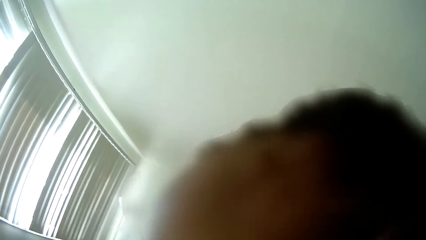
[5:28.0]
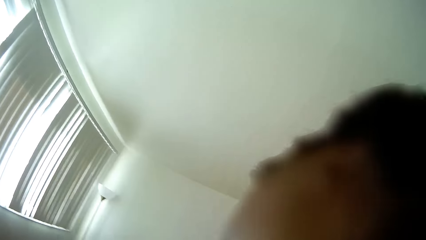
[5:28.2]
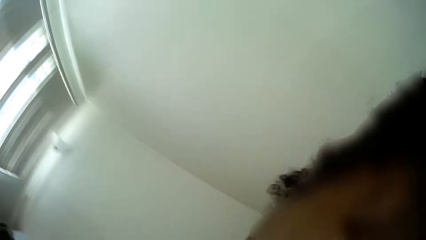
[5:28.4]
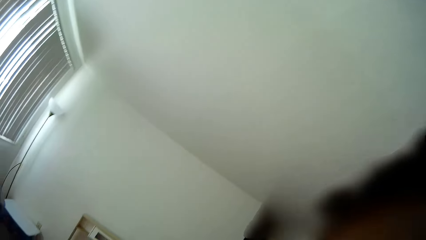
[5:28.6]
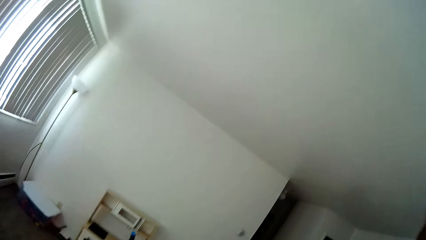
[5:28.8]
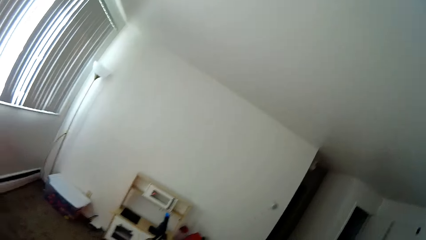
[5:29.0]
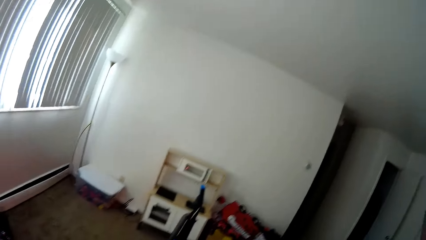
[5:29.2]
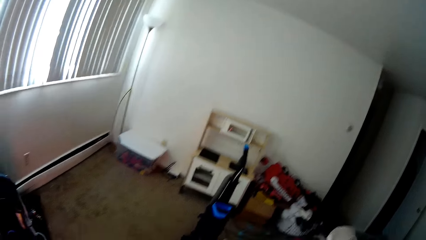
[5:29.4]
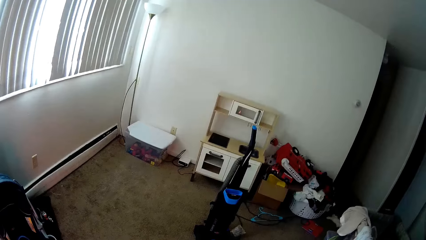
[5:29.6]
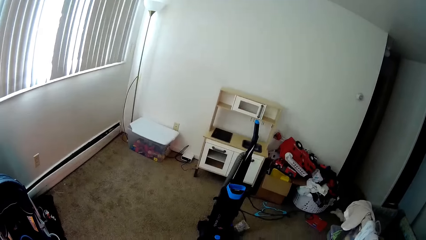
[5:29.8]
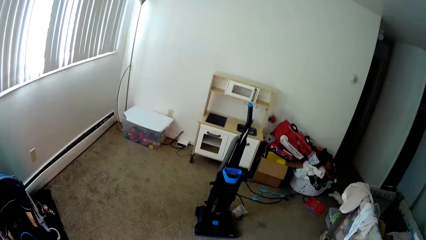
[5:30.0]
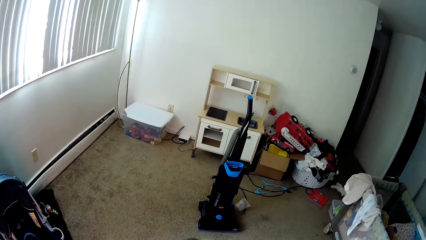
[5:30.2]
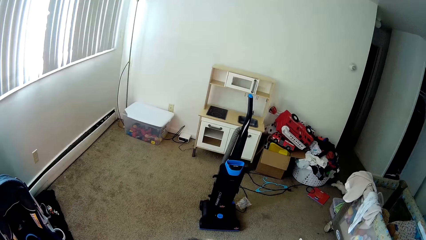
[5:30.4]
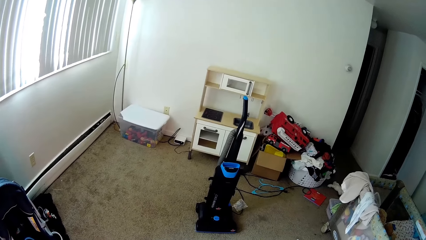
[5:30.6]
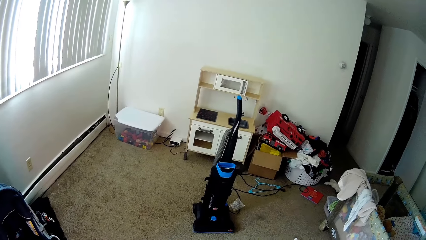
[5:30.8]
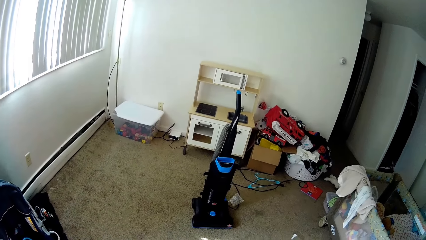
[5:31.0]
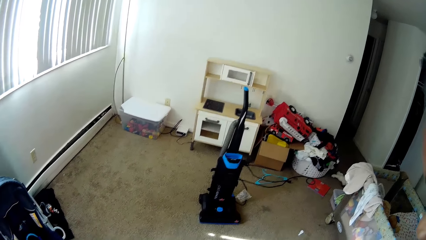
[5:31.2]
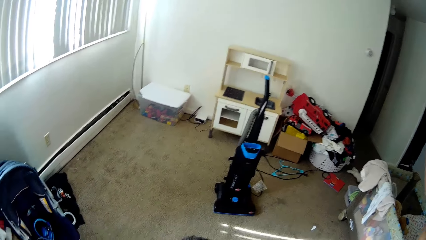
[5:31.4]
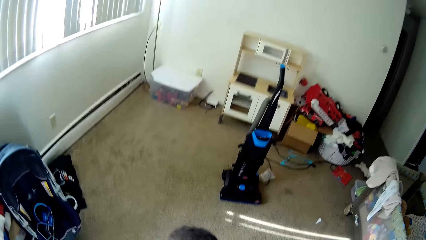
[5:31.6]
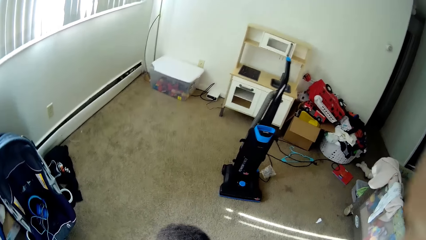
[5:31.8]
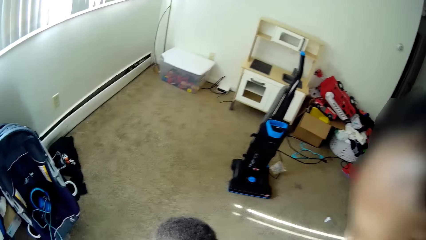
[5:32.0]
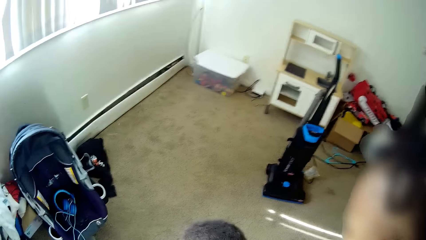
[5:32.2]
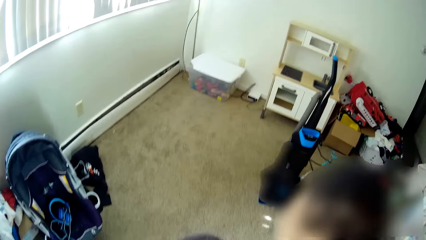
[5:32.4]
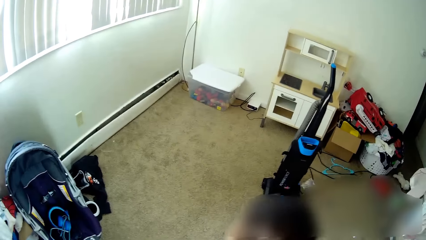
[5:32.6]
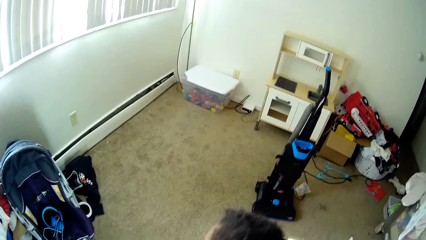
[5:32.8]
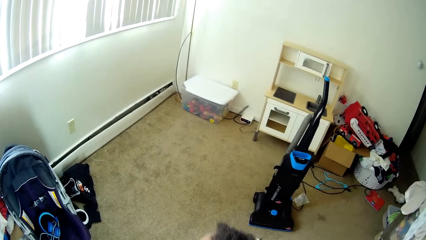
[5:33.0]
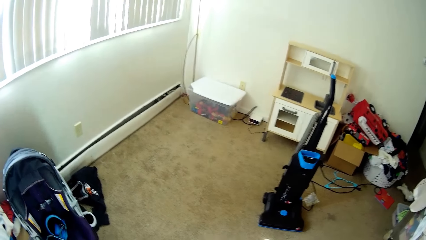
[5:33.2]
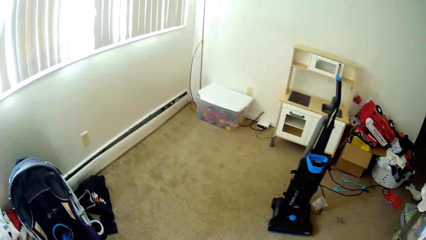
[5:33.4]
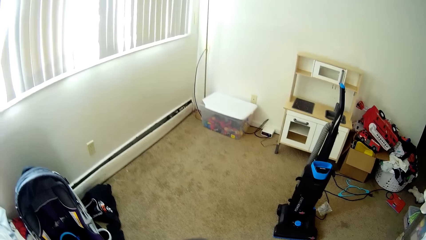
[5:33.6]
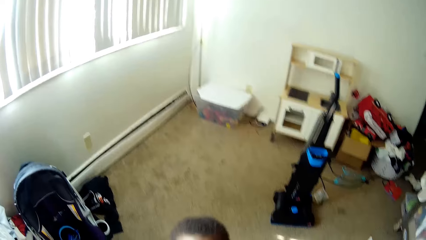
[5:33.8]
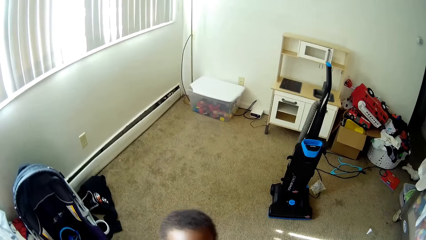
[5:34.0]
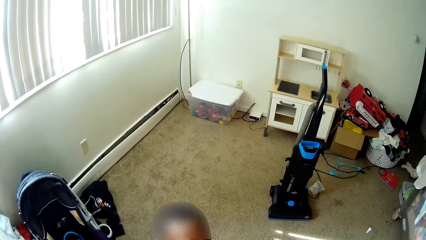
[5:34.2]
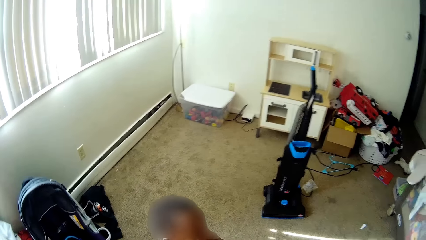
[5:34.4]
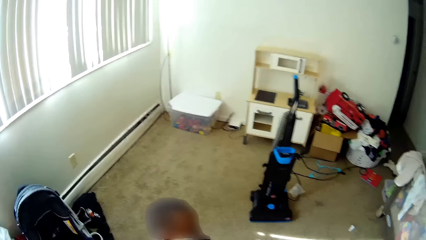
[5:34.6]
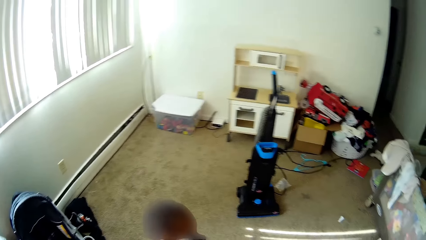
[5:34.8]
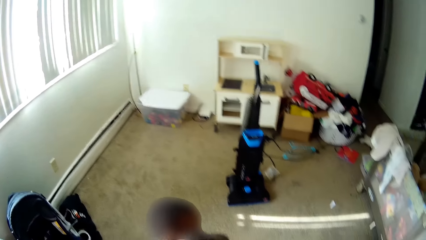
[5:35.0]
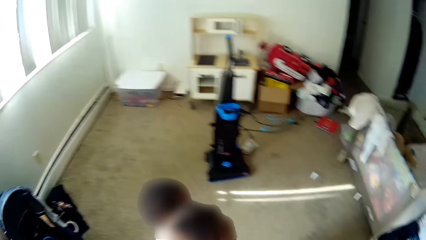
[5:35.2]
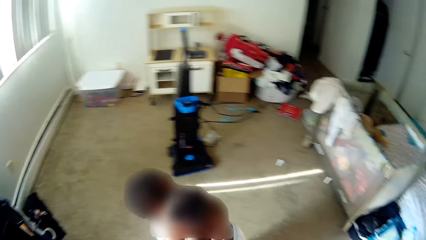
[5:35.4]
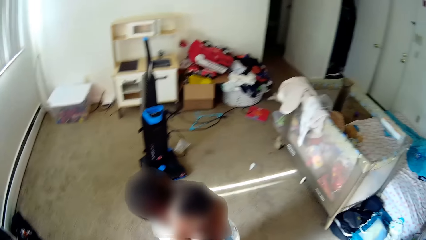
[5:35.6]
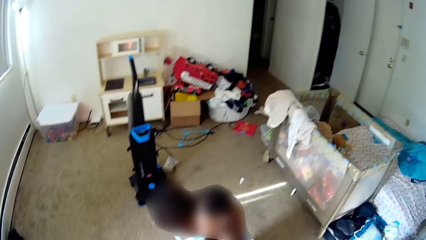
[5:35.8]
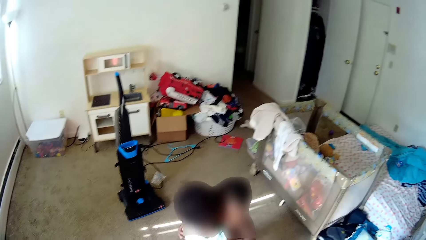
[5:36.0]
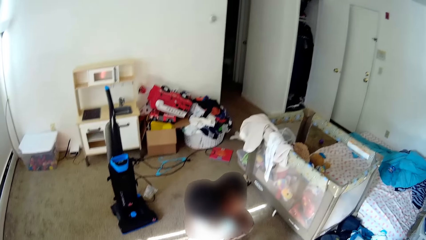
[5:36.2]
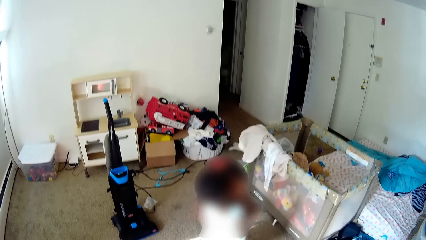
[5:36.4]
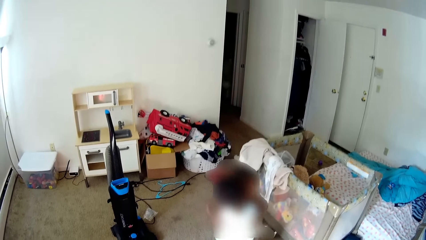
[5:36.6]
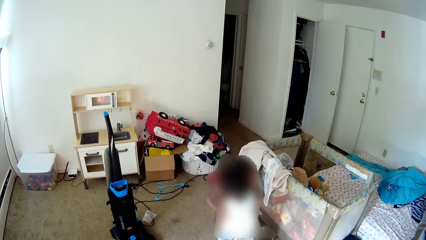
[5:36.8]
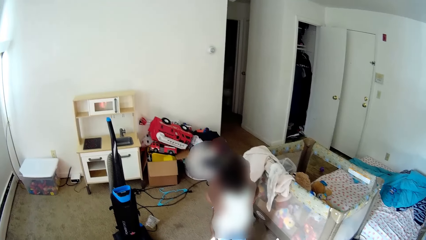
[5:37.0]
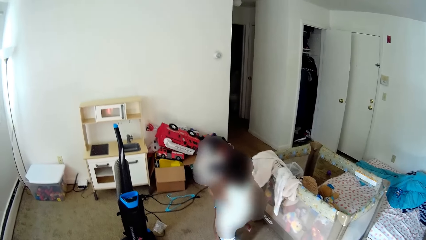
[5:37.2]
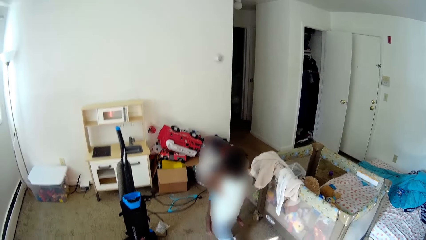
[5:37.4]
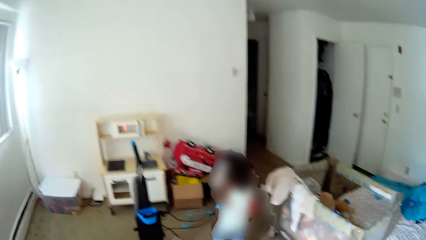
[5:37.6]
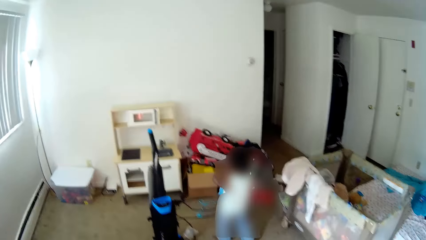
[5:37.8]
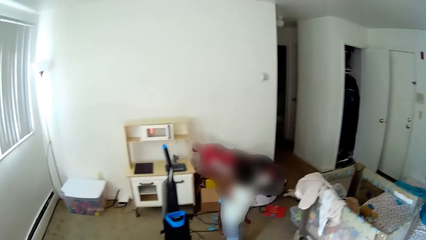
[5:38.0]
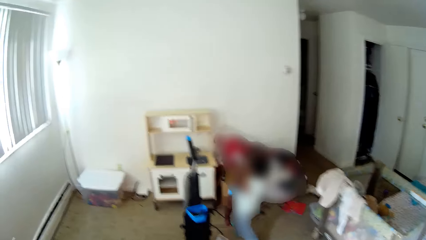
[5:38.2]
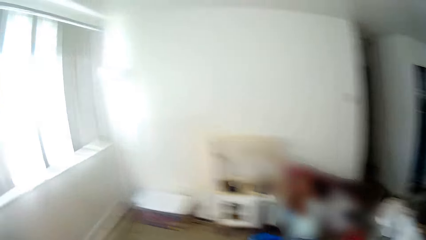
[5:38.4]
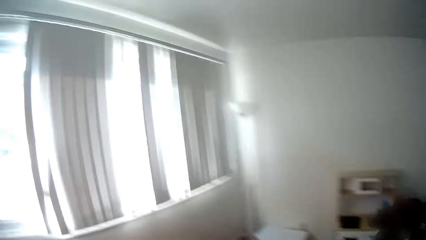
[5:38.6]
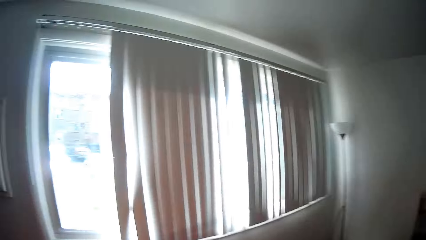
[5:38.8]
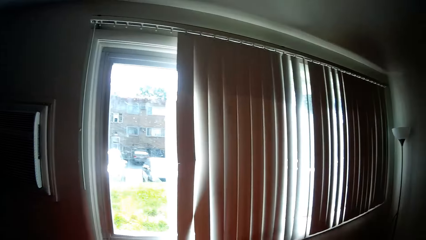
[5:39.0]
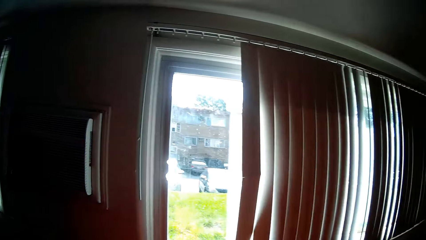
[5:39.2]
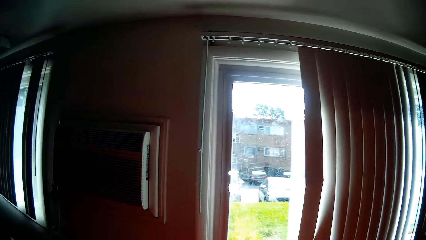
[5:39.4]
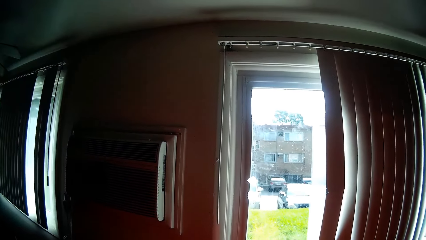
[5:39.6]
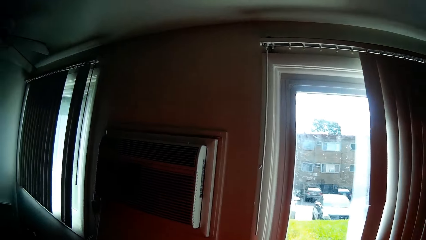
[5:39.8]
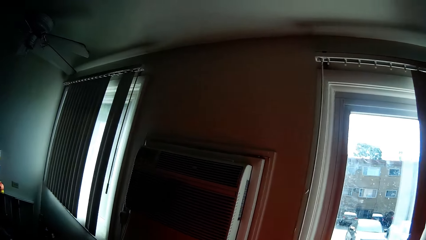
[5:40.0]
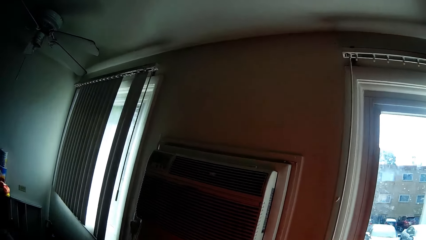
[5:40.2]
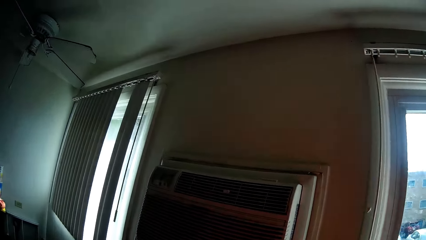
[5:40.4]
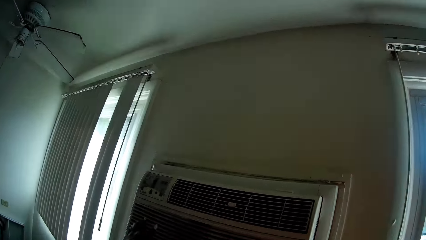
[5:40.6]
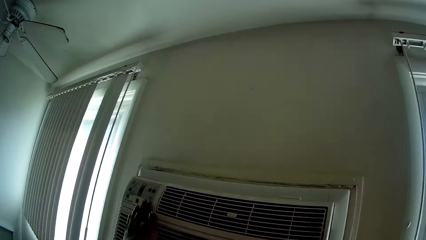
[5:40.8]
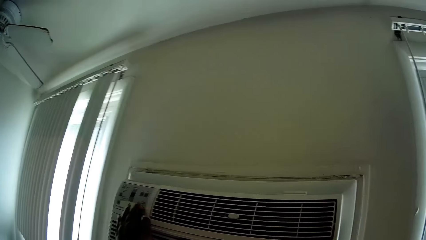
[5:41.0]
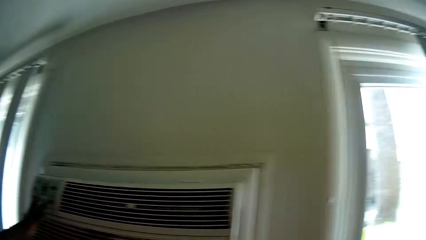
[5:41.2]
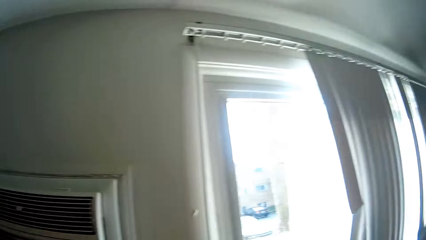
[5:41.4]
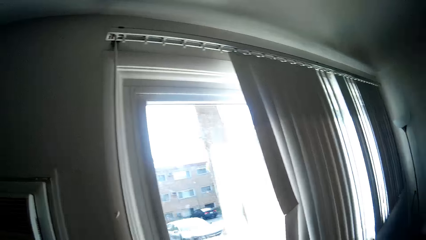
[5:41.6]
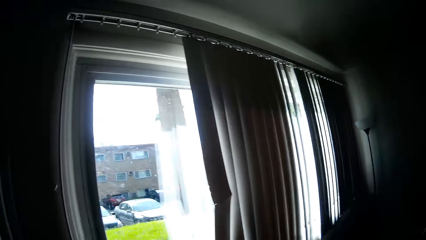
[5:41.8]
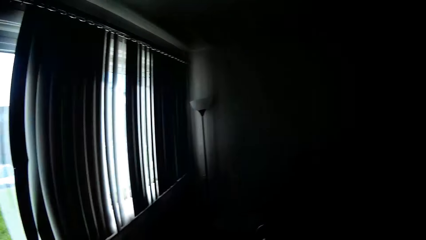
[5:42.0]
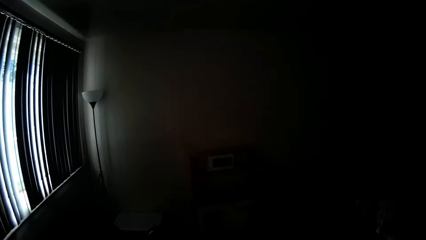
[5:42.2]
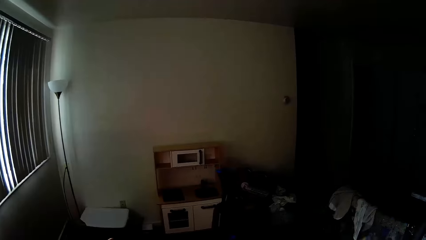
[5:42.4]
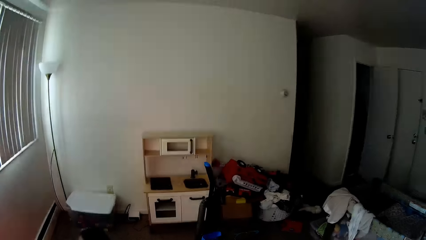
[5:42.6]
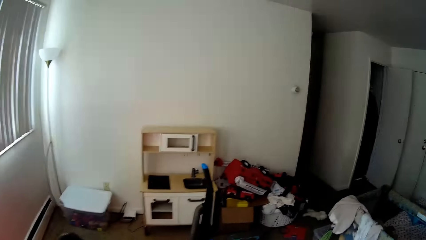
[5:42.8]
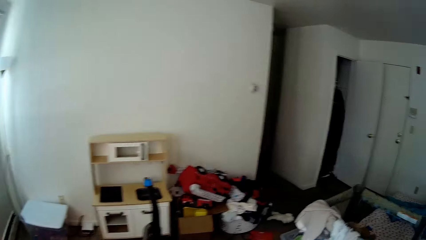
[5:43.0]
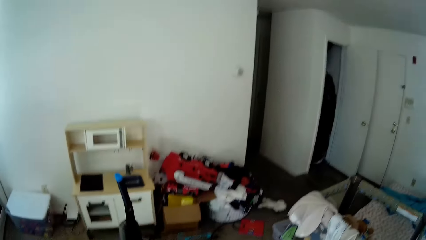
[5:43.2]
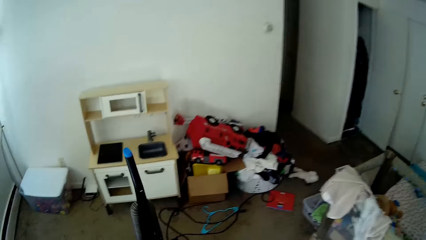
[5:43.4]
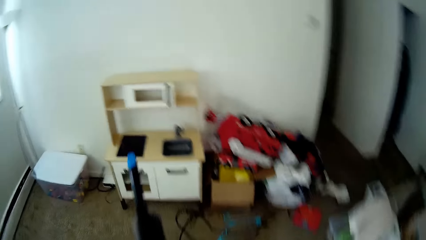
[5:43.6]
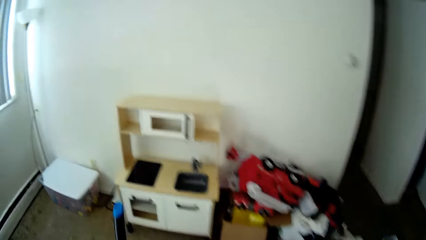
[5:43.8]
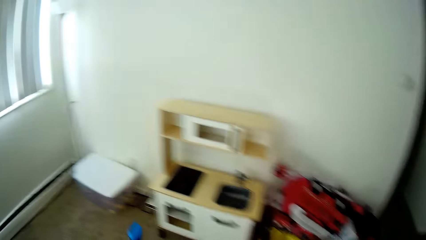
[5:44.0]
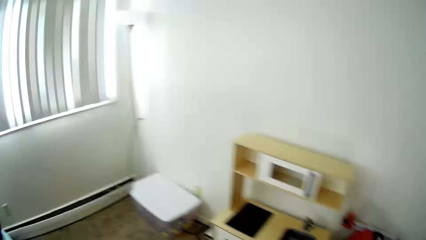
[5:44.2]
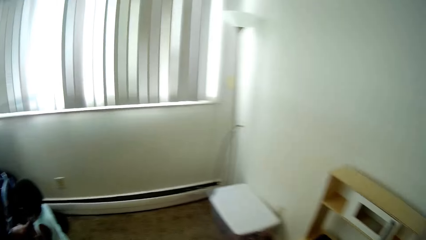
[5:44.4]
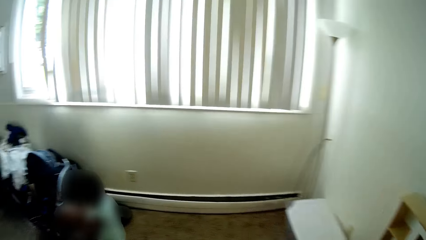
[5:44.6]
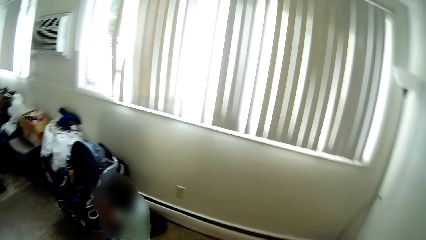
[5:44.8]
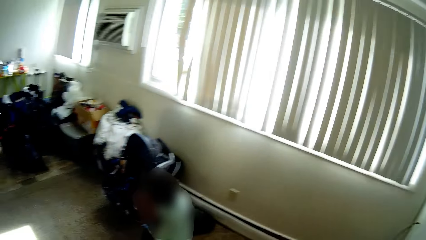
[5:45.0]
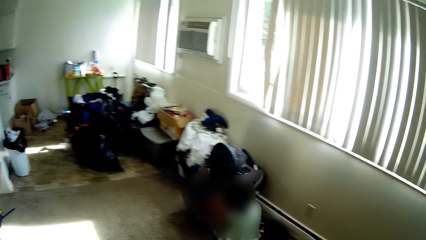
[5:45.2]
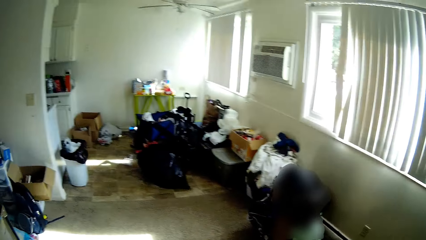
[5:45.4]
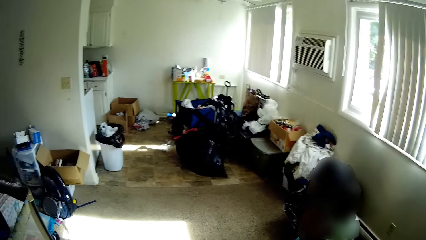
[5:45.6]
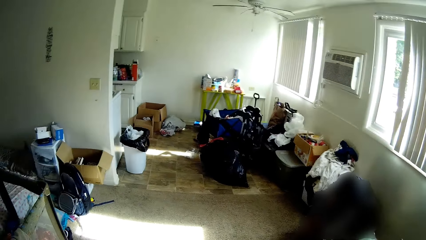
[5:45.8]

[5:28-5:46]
The camera wearer converses with the girl. They transfer the toddler to the girl with both hands. The toddler carries the girl with both hands. The camera wearer looks around. They touch the air conditioner. They look around. They move around the room.
